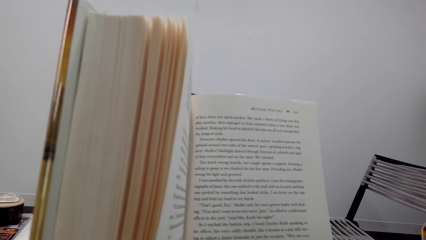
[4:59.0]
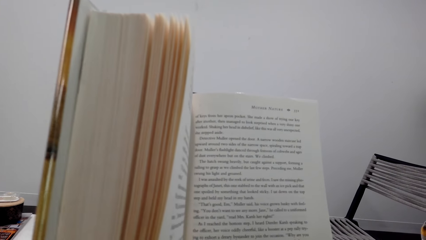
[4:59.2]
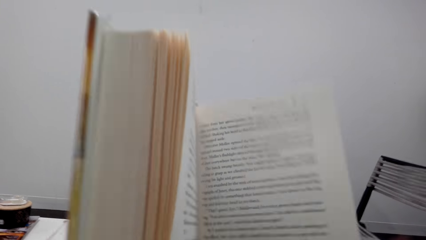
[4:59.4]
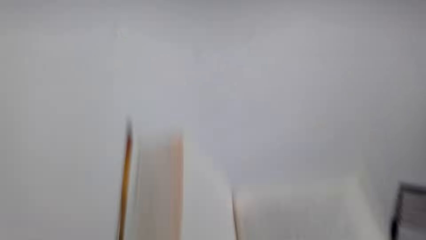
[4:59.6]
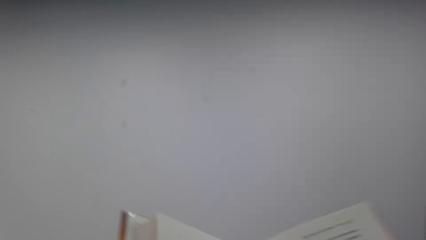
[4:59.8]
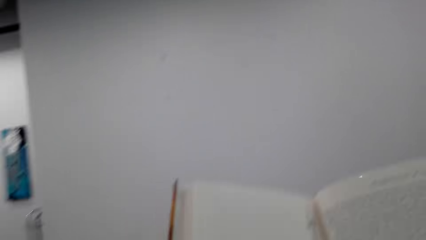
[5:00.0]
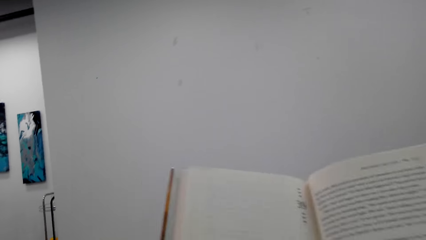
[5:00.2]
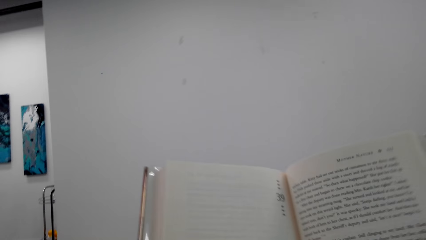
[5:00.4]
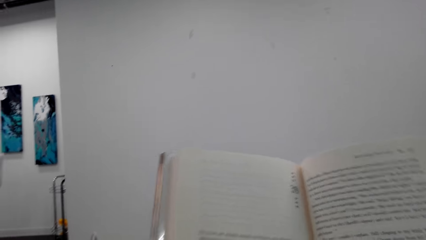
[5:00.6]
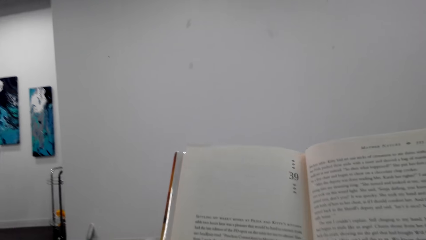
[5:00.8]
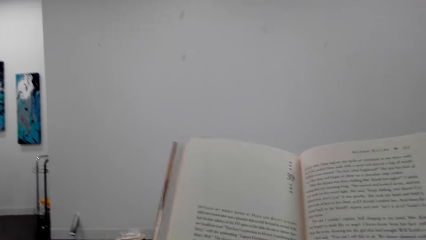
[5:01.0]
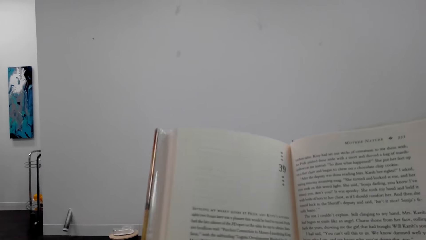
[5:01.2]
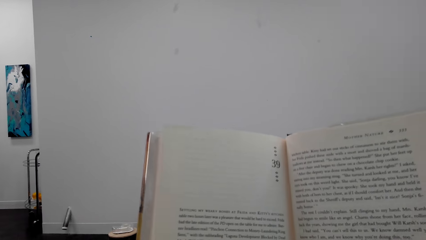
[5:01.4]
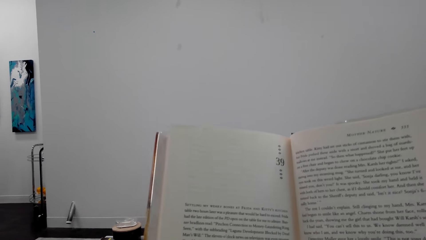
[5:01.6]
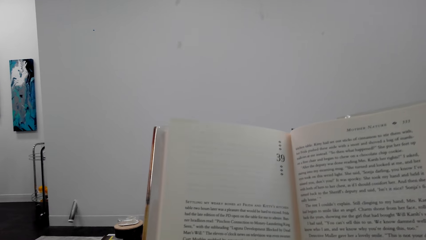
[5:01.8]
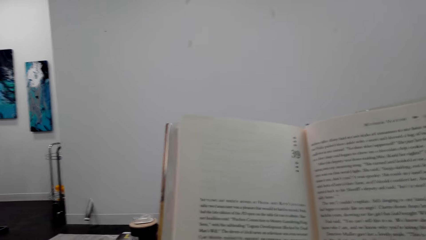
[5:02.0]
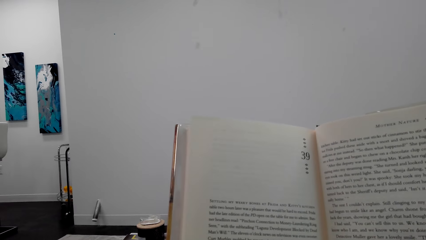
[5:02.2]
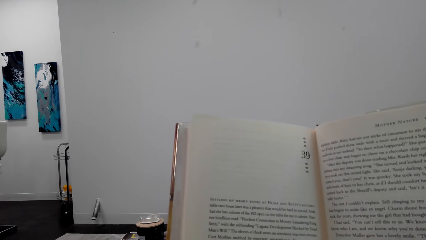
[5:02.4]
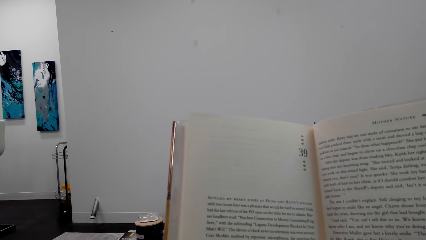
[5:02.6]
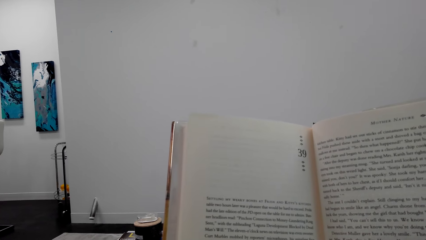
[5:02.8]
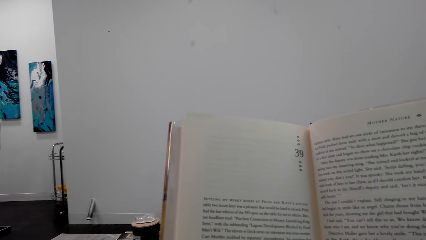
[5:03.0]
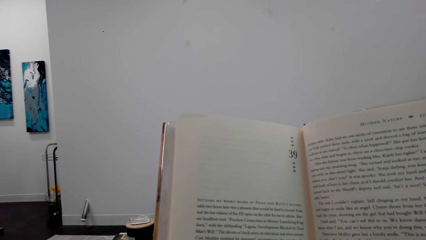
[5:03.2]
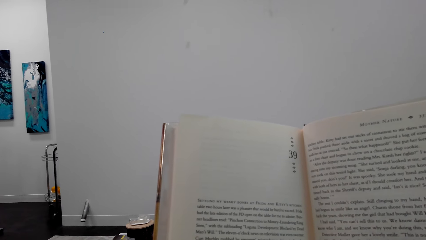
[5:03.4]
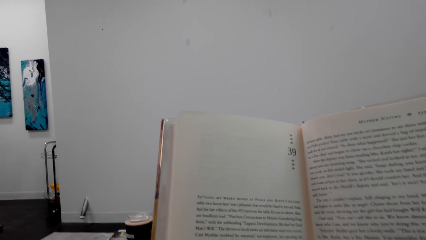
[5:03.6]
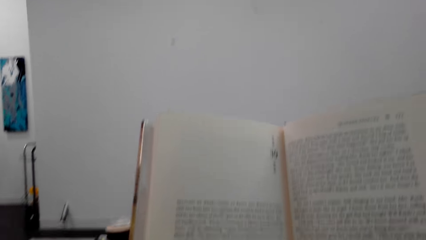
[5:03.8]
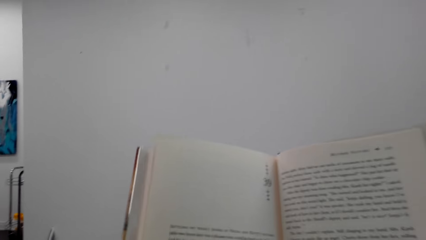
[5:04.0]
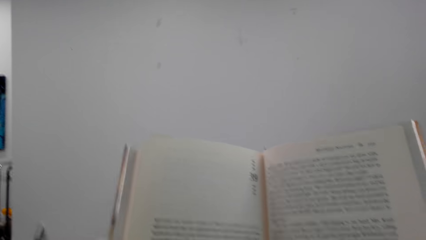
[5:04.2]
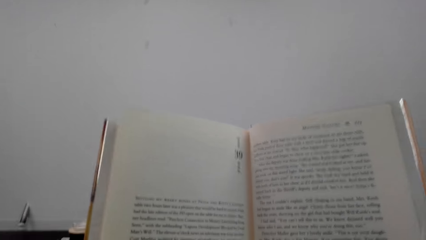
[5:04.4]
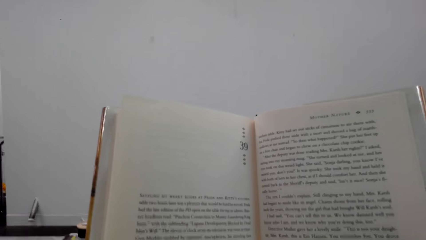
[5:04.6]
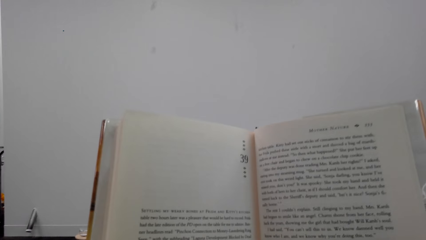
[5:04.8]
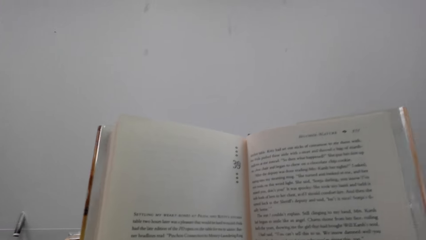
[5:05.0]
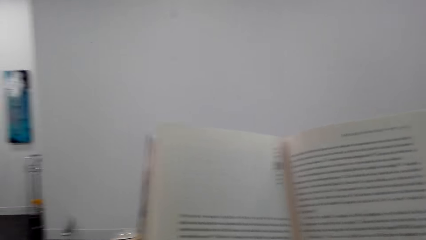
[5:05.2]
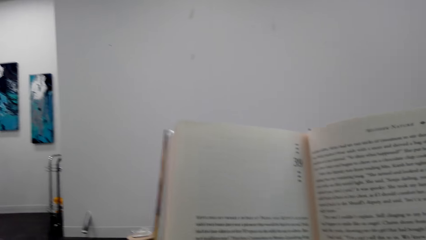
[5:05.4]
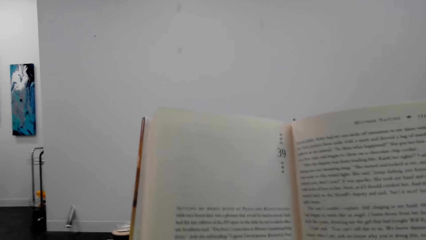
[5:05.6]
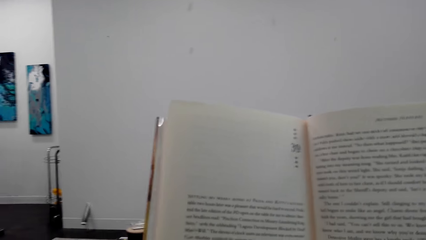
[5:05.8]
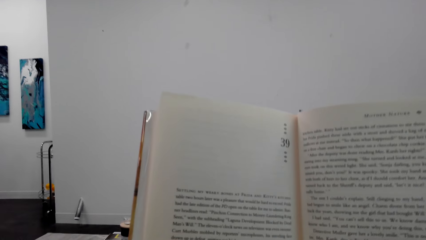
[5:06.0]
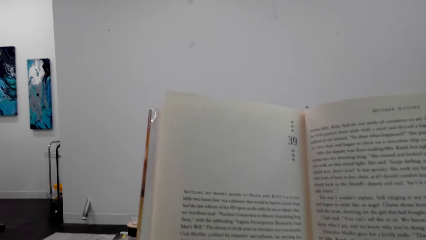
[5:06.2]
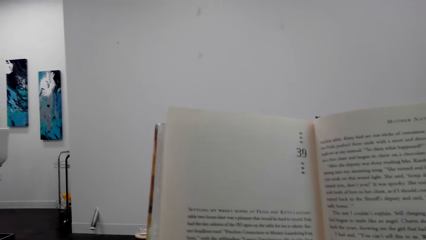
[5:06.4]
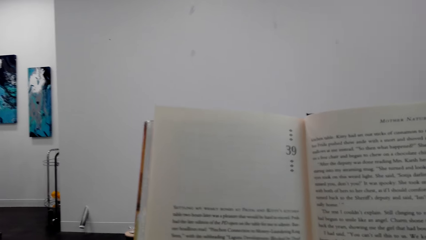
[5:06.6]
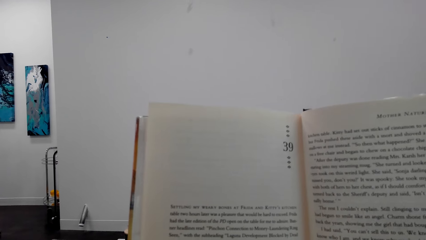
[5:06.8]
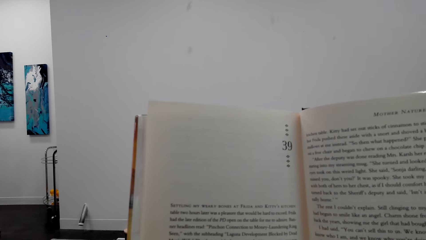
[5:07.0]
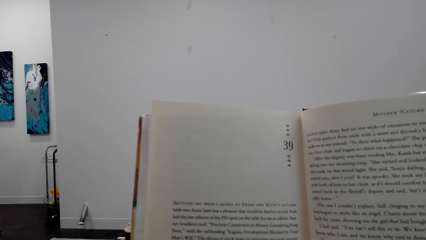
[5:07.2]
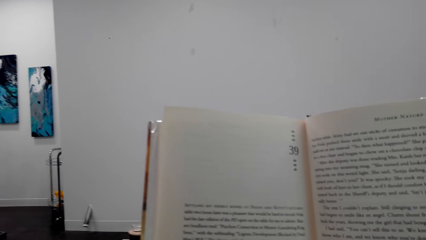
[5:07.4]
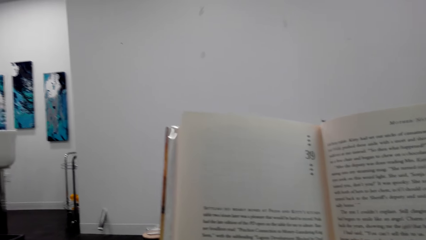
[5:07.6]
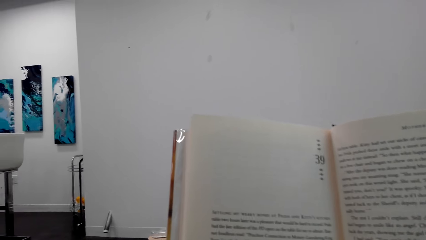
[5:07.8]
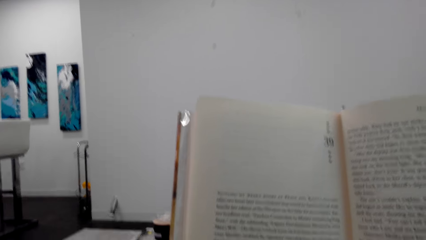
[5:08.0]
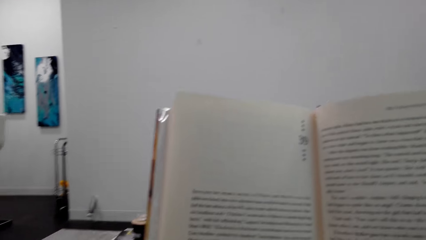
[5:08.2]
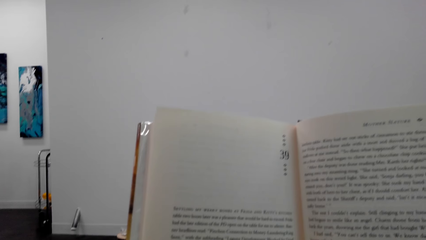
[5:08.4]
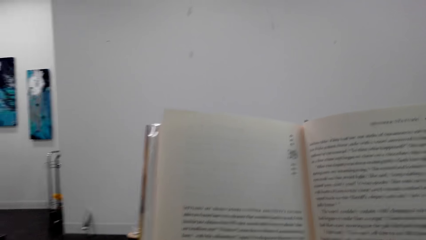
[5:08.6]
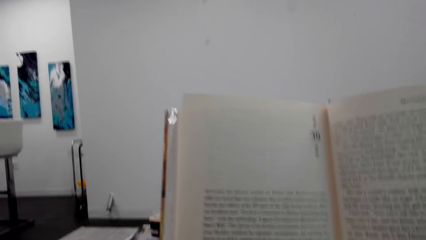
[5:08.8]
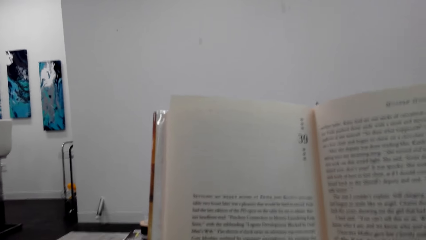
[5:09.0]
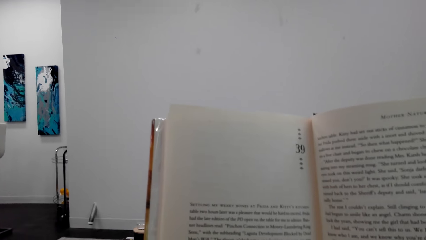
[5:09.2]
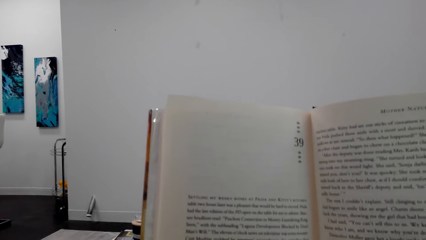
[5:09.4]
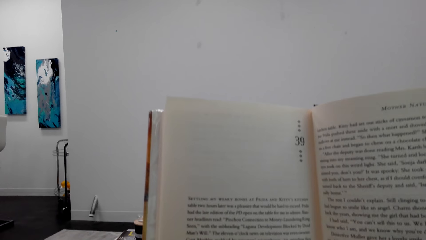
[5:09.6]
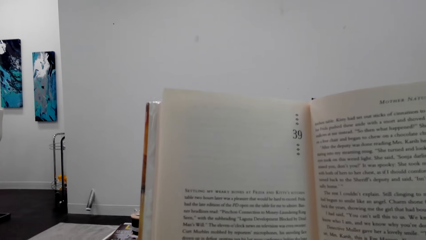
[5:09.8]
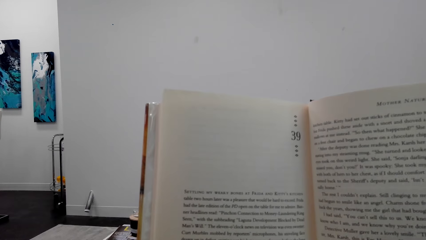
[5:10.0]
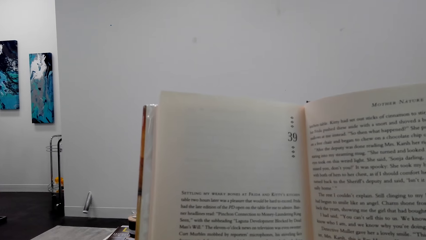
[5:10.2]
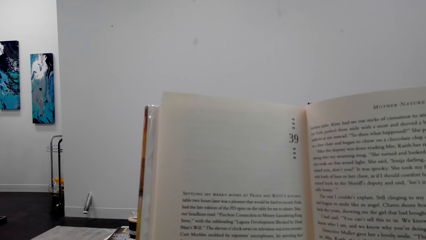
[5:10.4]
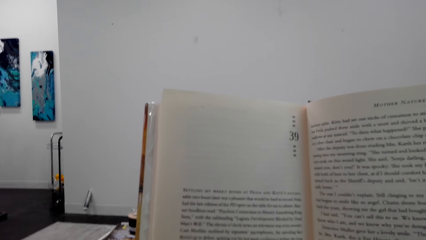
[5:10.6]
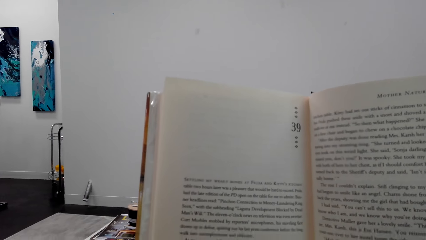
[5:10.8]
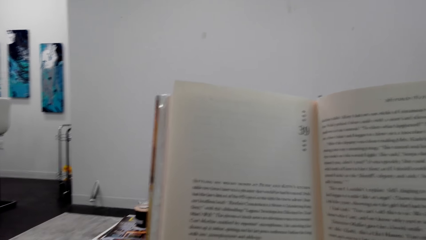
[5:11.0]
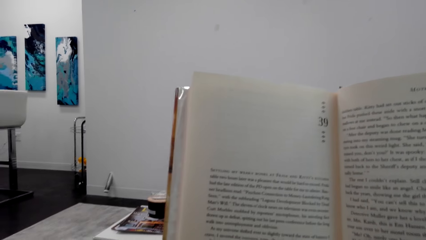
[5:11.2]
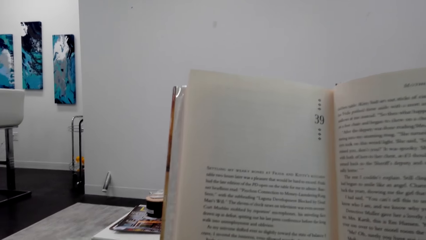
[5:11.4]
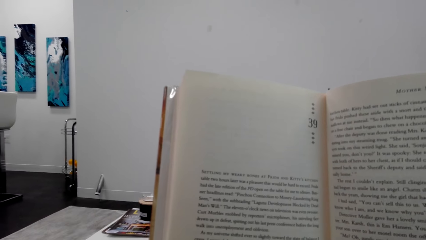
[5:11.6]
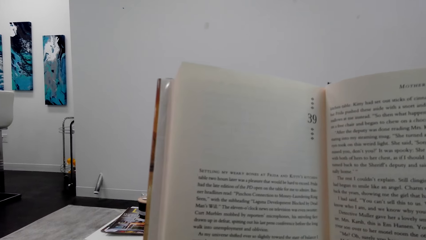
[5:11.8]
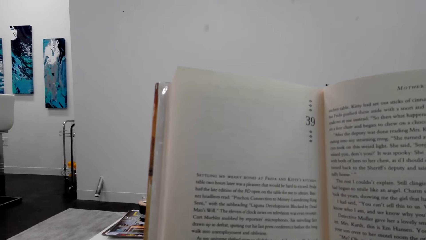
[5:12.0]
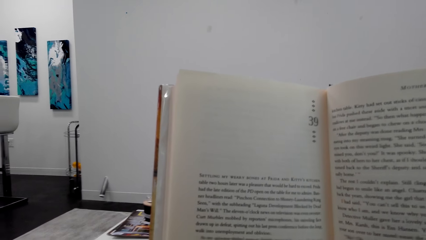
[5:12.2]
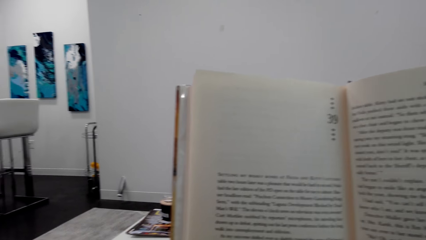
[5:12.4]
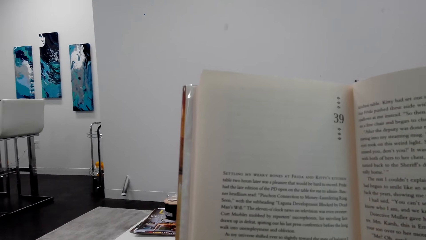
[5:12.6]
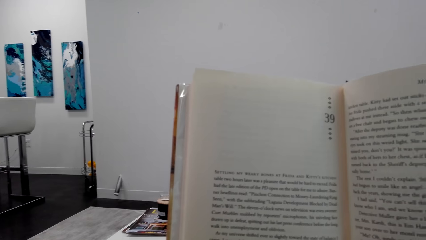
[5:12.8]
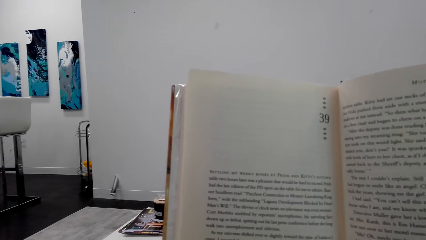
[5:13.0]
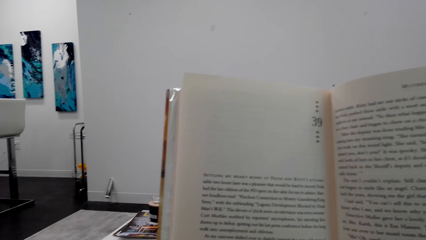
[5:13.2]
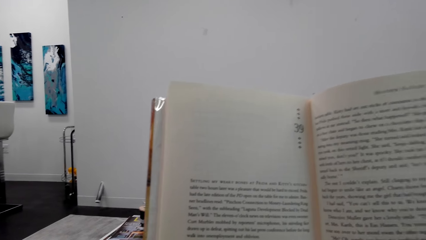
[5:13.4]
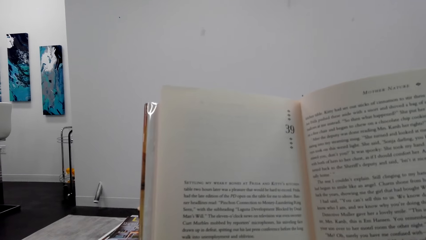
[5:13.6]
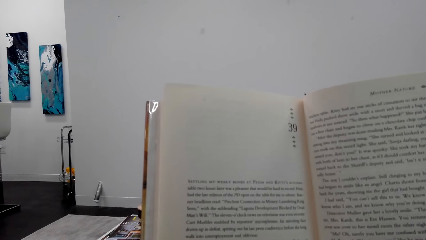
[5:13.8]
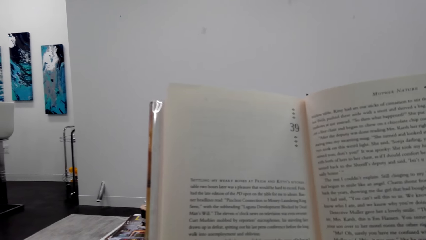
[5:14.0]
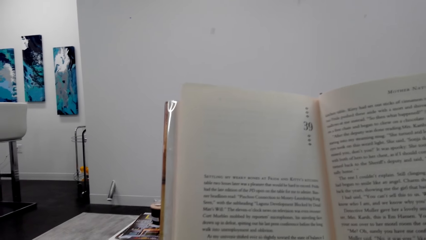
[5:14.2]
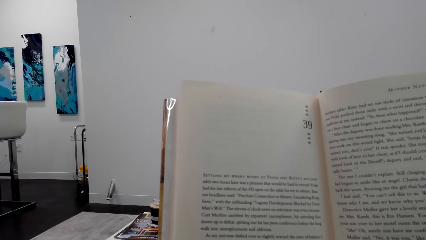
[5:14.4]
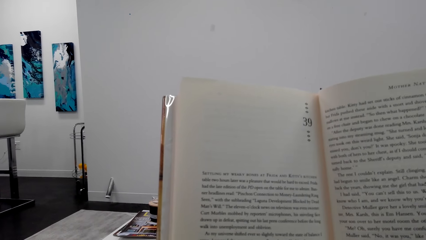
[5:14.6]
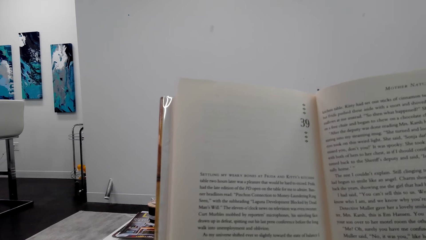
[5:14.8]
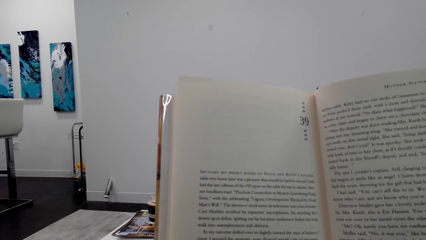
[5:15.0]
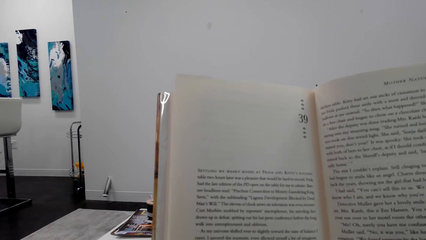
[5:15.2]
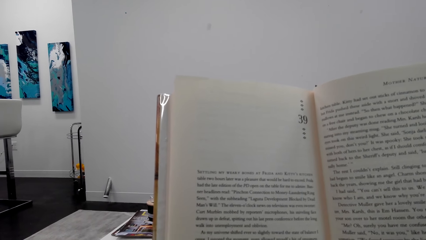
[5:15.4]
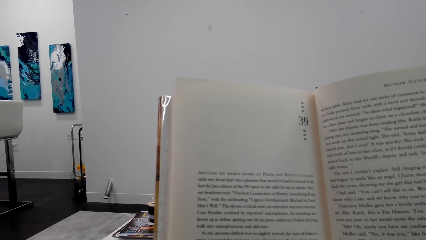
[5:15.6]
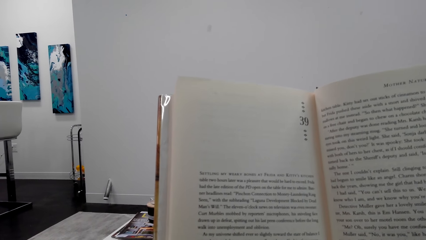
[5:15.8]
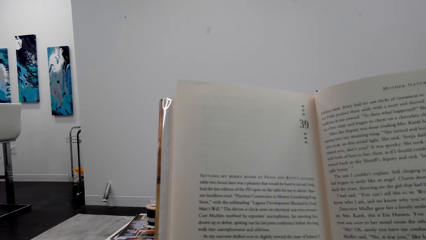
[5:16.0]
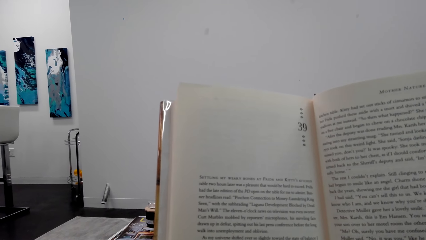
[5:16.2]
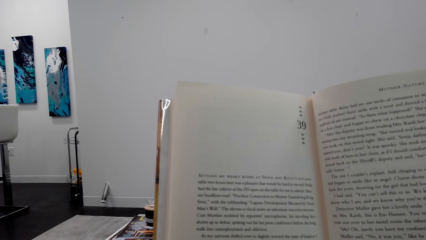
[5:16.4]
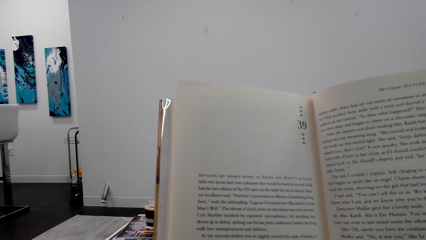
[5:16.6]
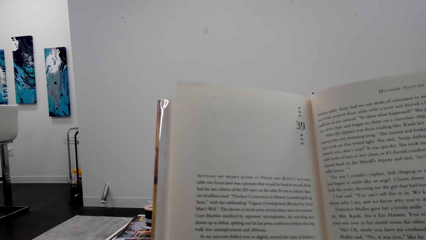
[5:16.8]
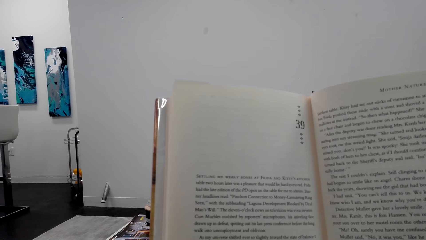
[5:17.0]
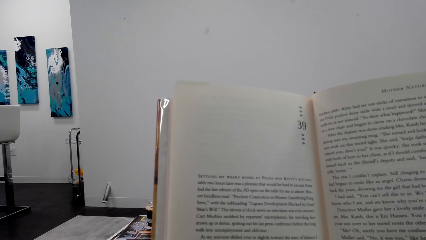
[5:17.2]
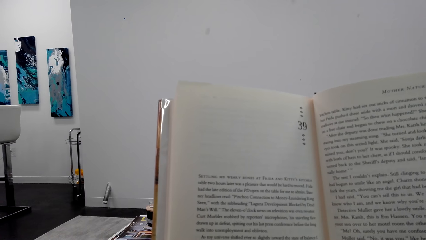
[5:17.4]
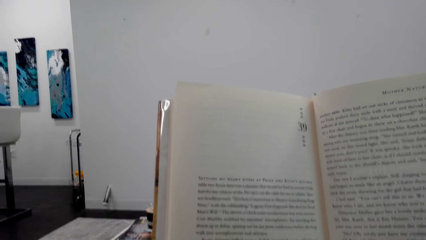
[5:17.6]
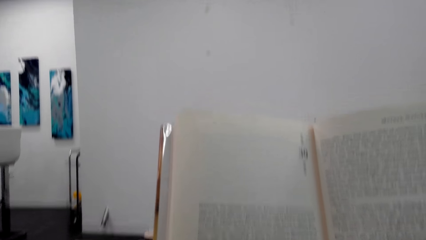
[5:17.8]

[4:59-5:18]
The camera wearer turns a page of a book. They read the book. They interact with a man. They read the book.
